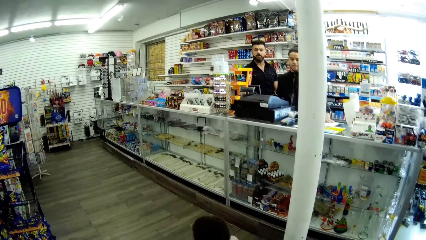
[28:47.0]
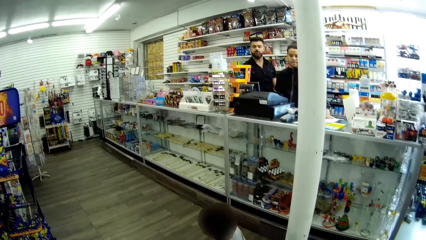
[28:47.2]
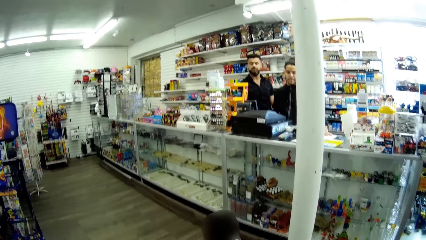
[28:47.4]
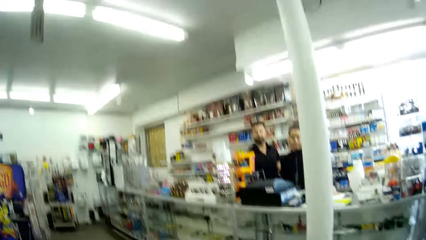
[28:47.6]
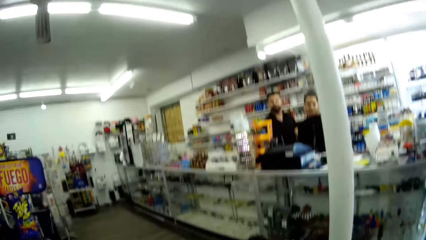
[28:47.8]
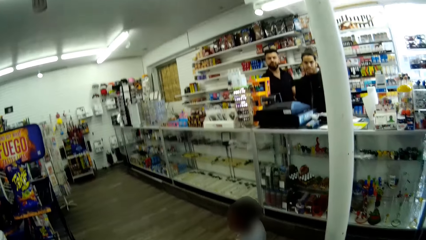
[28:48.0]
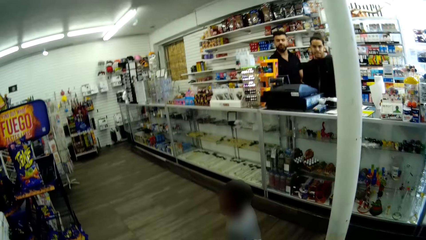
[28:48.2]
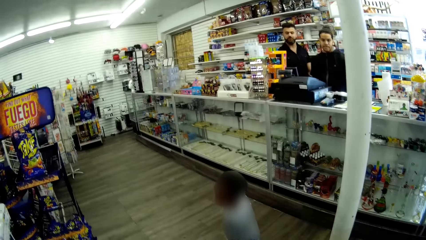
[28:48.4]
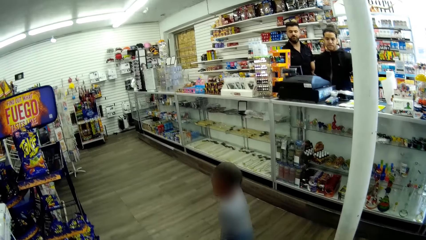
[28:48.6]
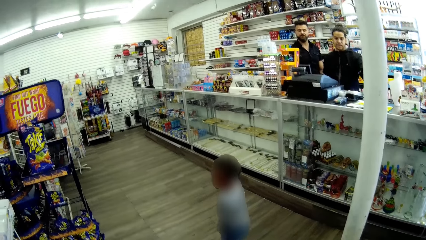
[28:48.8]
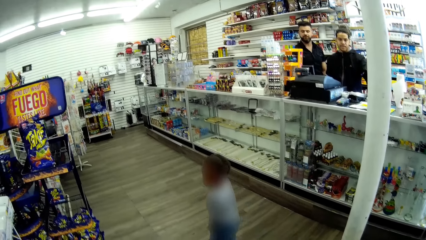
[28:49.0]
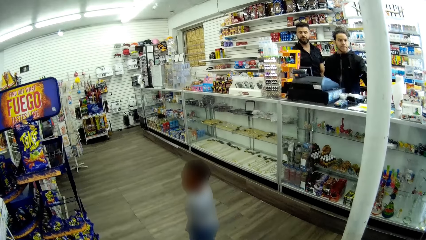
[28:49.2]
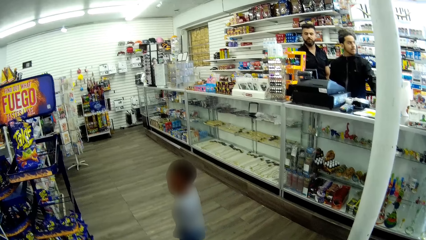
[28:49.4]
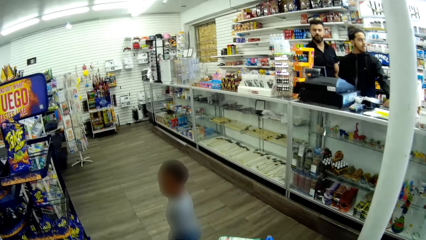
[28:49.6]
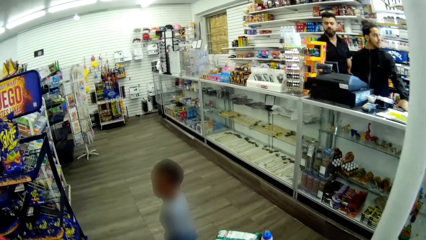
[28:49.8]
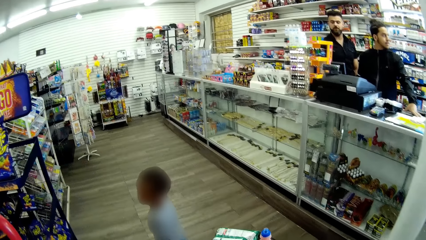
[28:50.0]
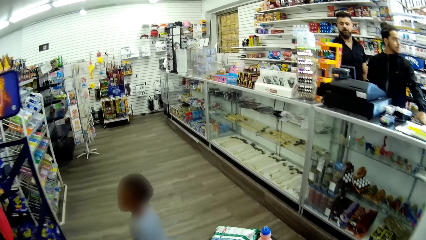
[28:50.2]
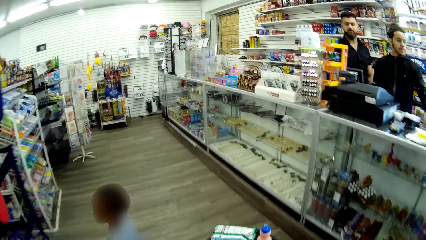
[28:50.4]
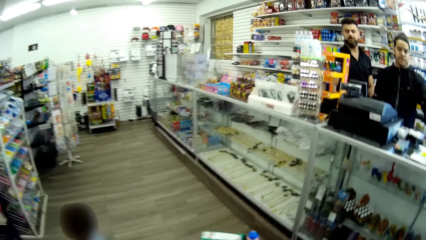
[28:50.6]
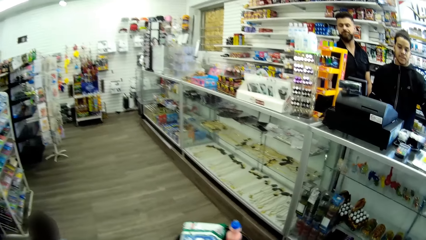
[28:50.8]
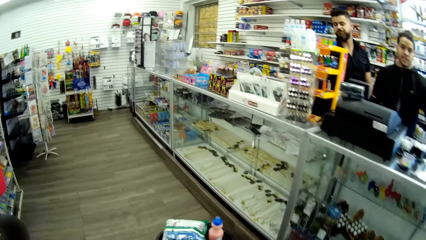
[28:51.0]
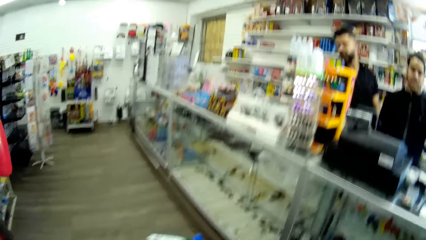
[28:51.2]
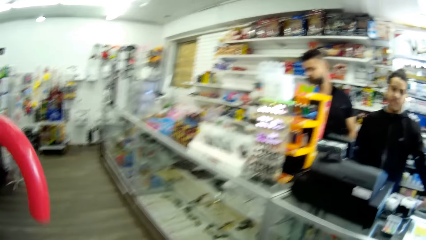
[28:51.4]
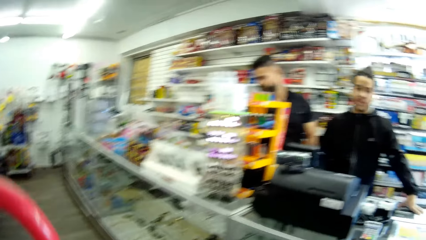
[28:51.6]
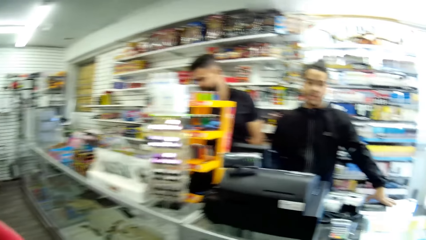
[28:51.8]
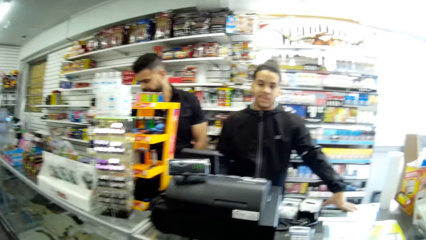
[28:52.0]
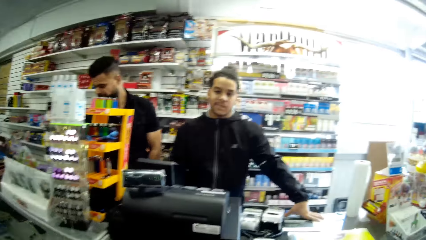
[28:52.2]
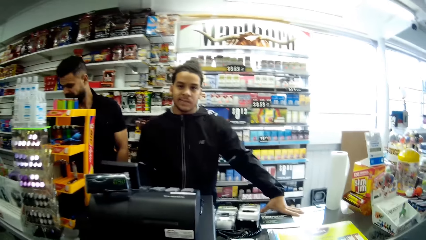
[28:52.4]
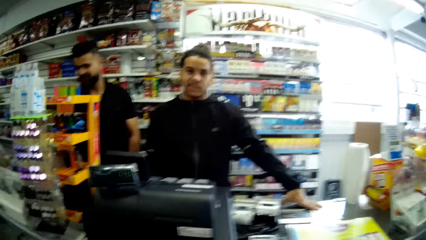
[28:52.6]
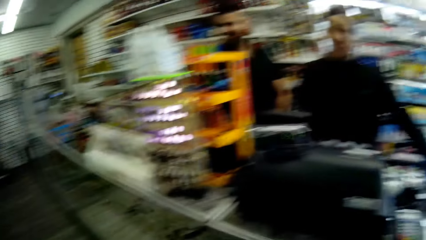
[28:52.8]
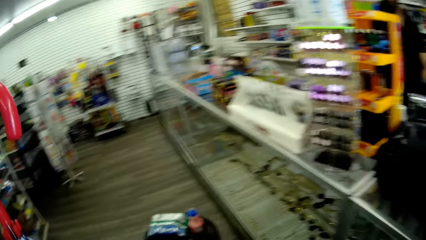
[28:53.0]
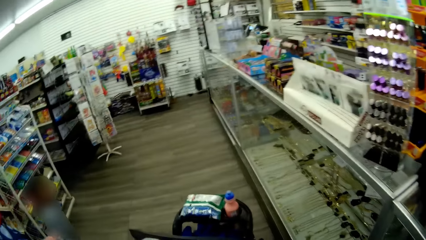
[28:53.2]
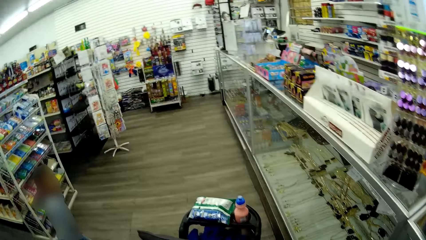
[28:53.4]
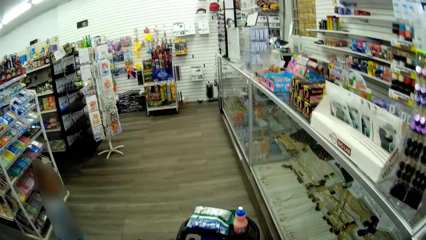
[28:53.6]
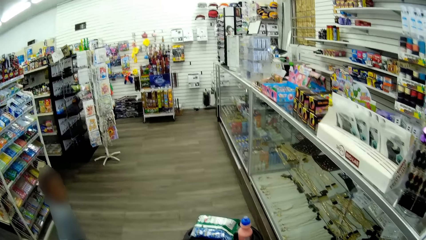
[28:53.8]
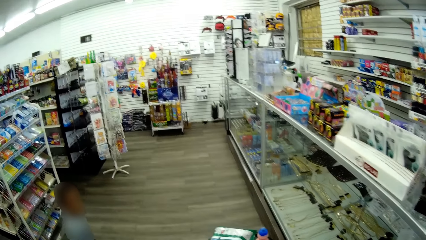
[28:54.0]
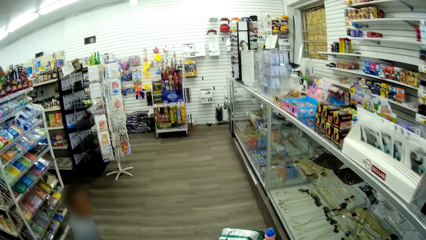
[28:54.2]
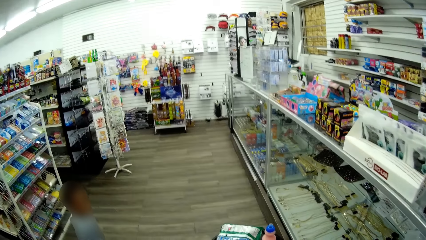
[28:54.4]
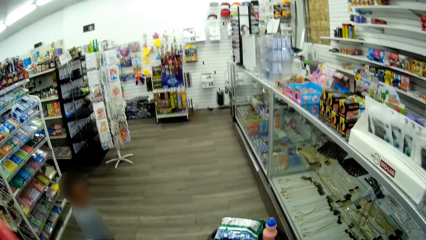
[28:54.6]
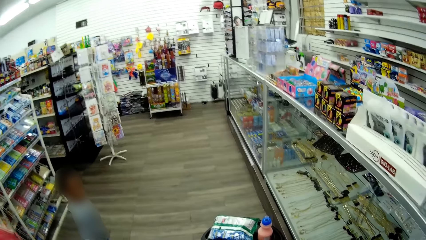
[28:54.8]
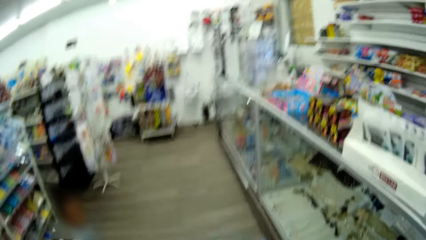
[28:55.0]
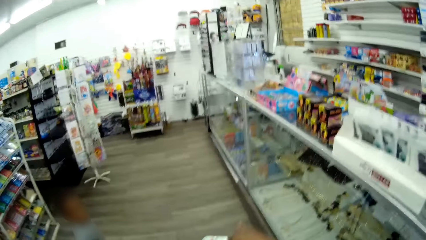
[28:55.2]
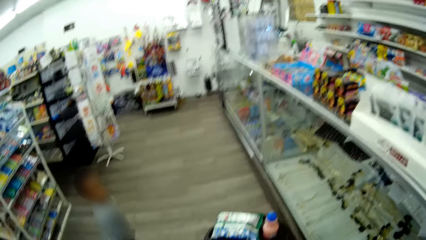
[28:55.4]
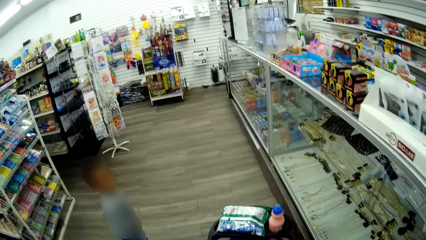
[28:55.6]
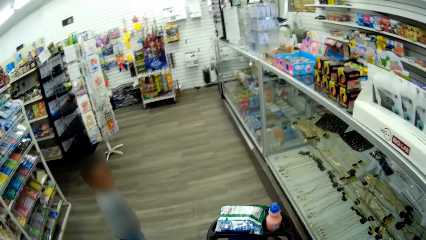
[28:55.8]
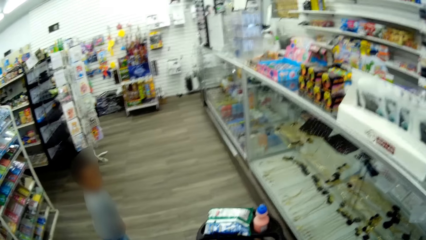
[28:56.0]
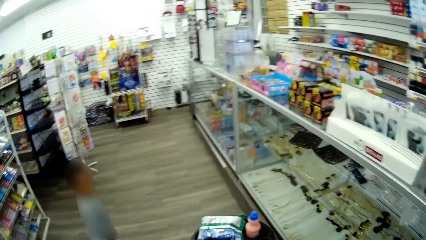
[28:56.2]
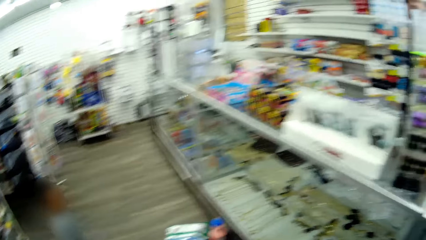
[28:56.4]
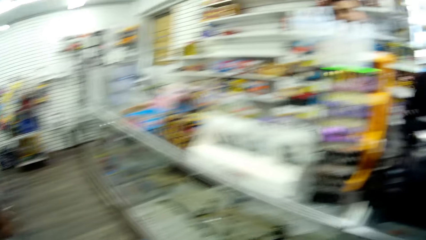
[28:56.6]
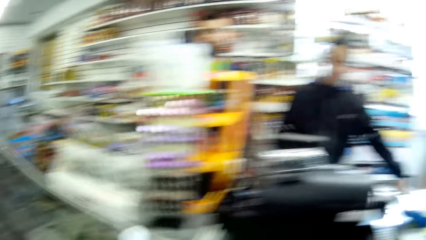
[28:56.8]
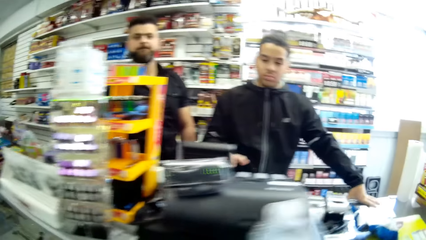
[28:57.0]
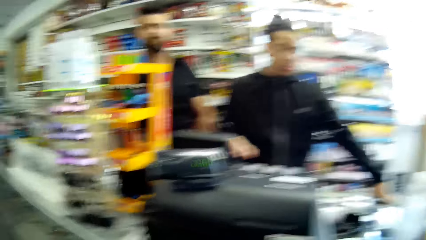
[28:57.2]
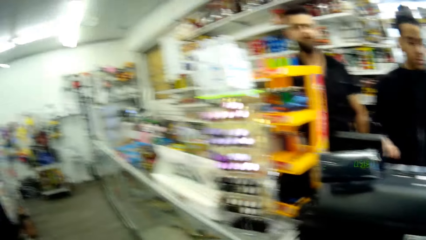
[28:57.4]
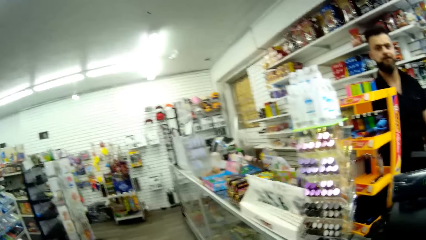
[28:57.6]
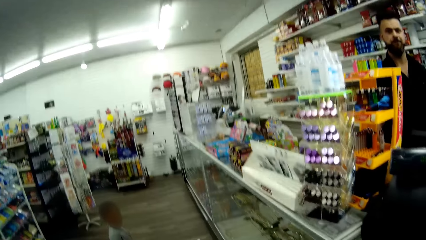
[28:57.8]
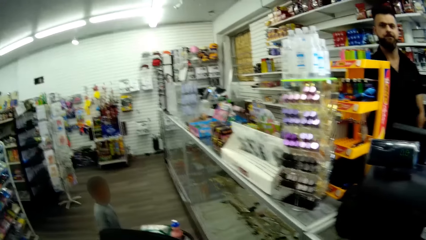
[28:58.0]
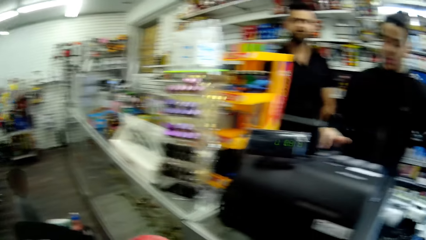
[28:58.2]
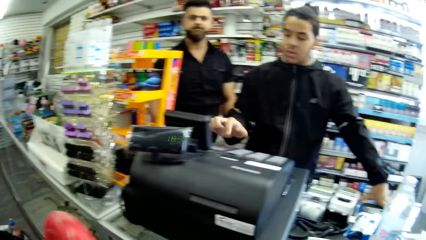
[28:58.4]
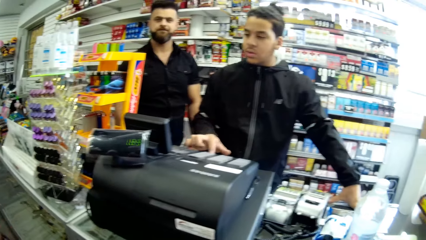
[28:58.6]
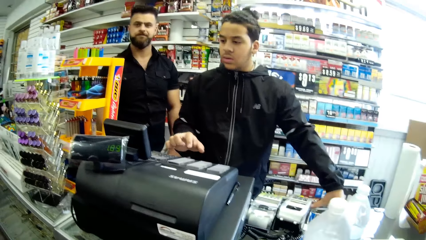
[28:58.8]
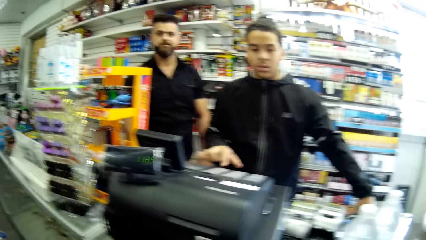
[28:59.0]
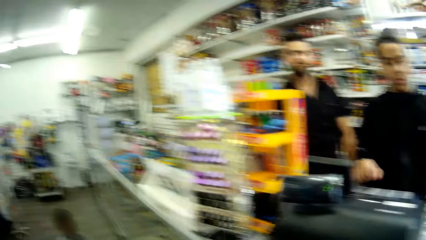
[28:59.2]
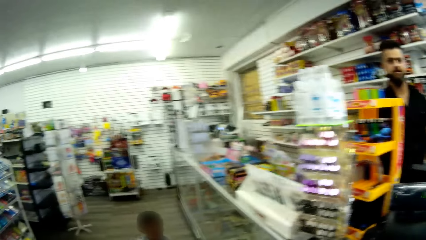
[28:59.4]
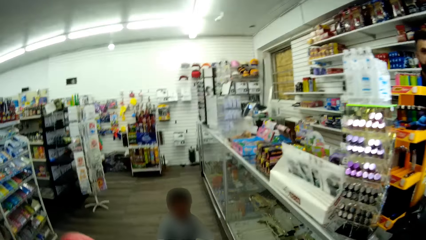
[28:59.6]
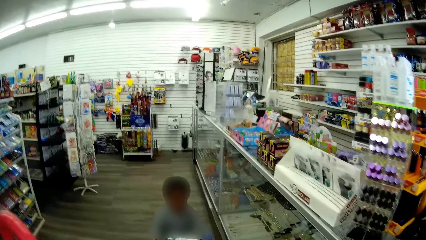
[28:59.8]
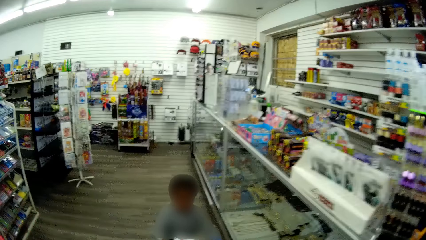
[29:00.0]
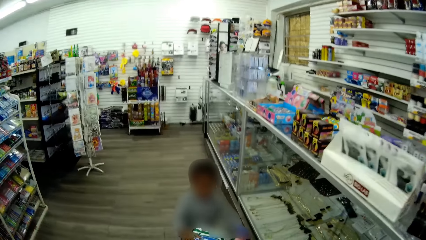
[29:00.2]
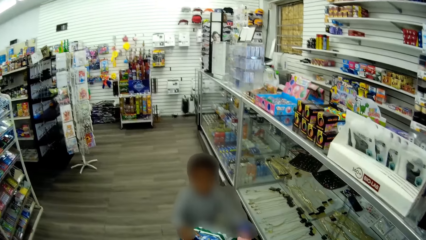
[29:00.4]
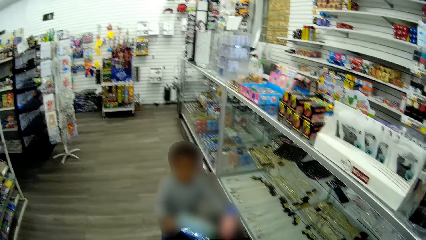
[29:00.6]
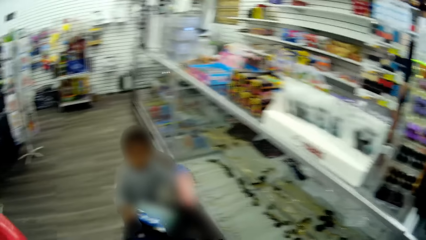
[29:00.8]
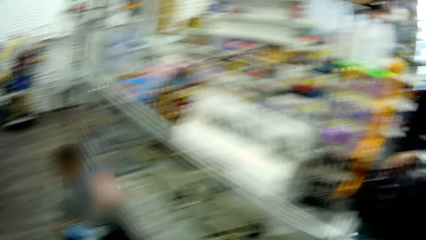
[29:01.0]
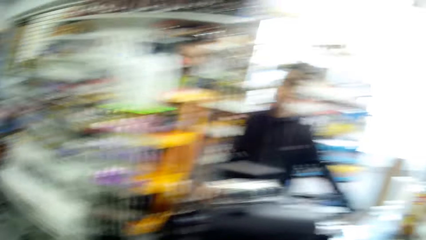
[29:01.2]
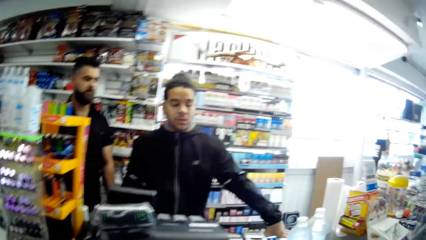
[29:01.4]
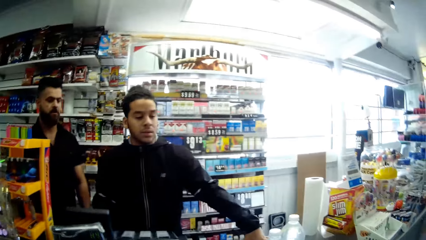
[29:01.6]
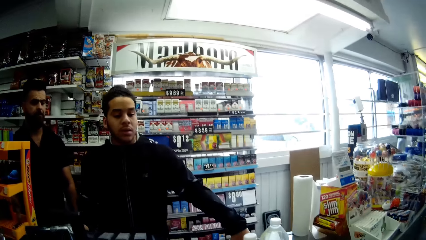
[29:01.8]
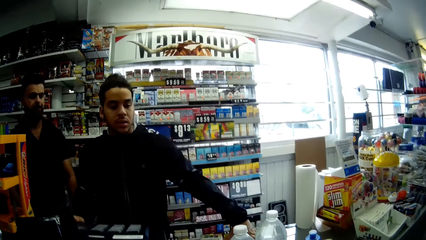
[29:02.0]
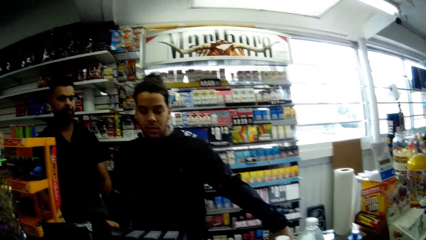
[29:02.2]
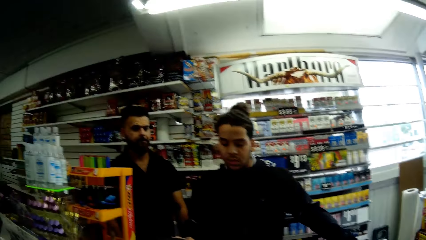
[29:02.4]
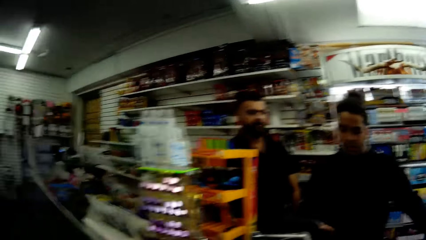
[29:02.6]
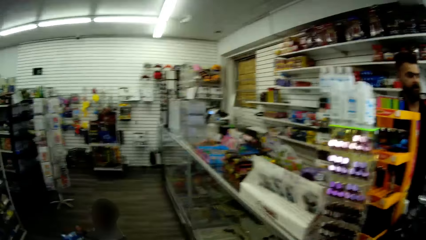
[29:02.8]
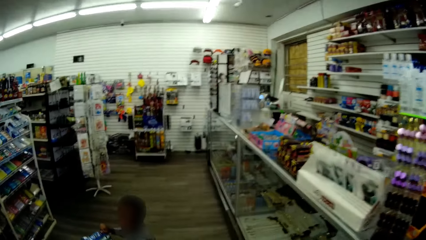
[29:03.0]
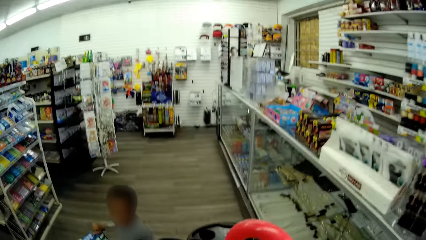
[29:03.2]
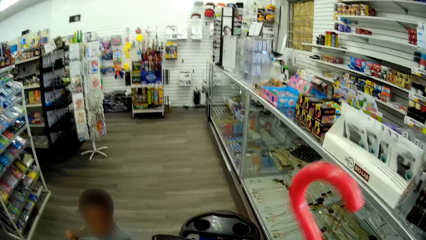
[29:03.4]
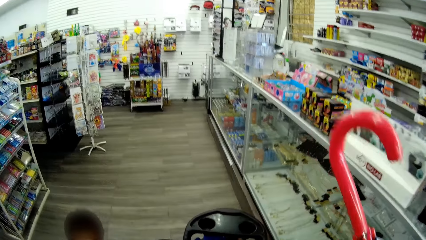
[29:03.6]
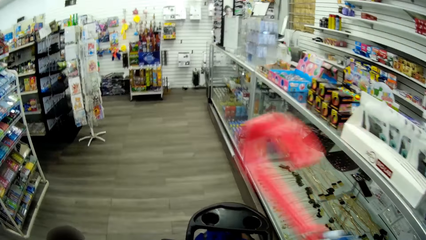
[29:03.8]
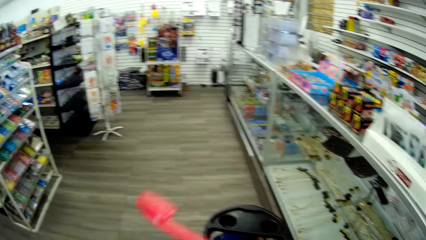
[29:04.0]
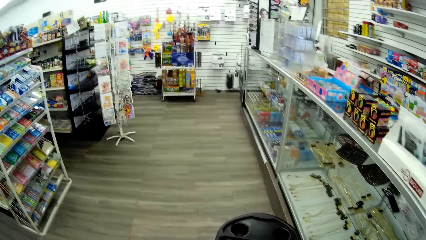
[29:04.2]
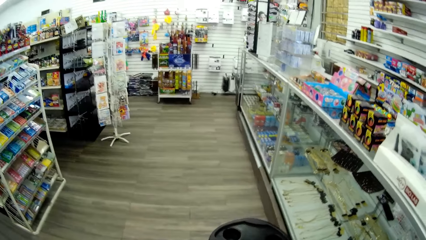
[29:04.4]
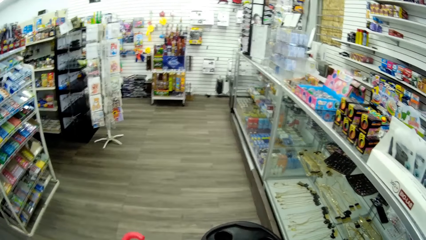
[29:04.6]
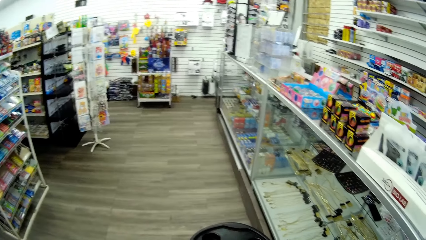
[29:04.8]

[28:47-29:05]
The camera wearer interacts with a man. A cashier operates a point of sale machine with his right hand. The camera wearer passes something on the counter desk.
